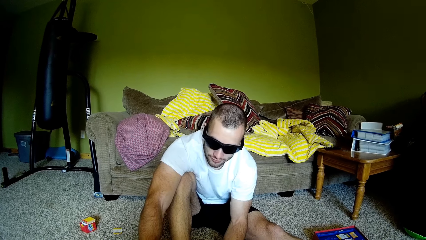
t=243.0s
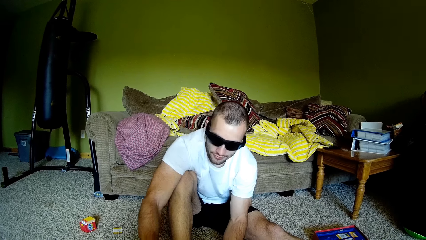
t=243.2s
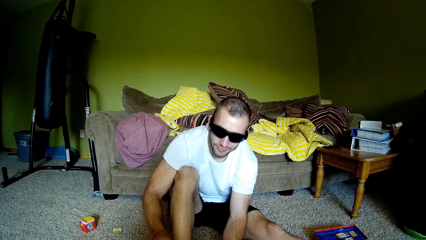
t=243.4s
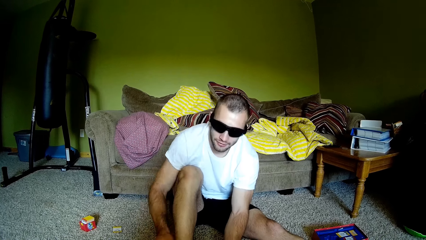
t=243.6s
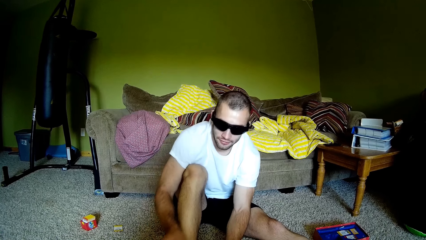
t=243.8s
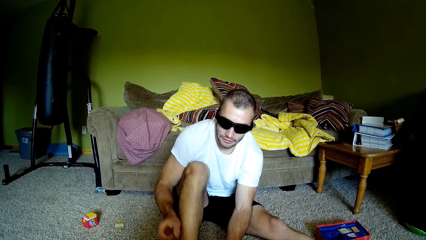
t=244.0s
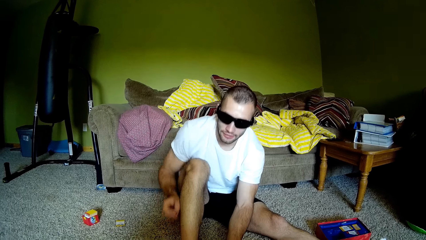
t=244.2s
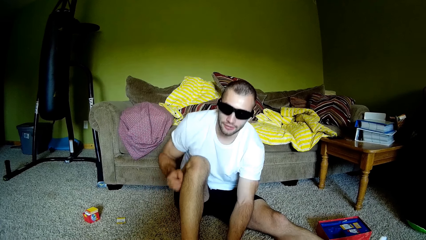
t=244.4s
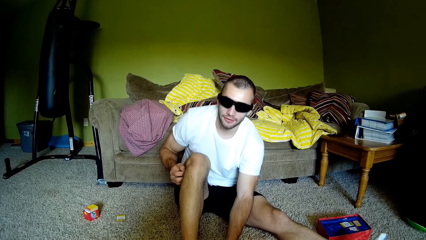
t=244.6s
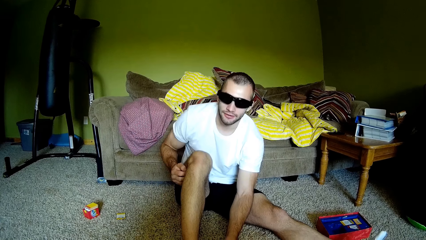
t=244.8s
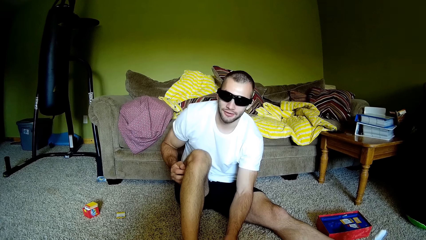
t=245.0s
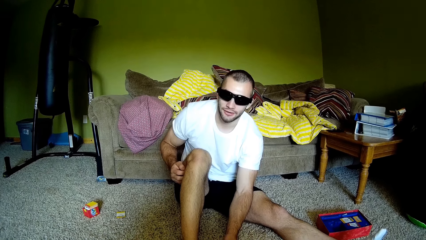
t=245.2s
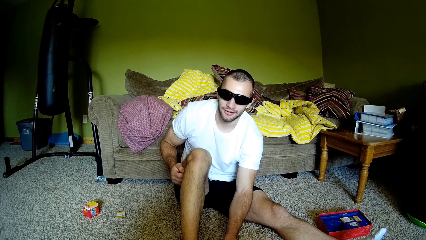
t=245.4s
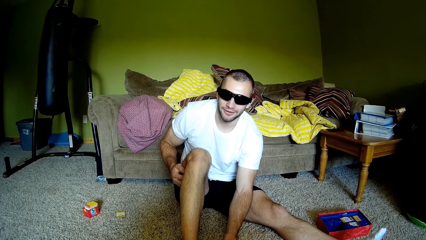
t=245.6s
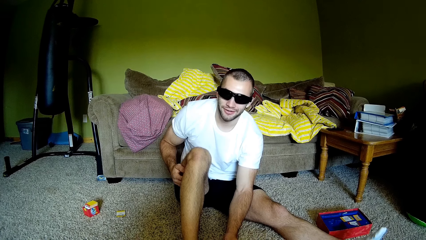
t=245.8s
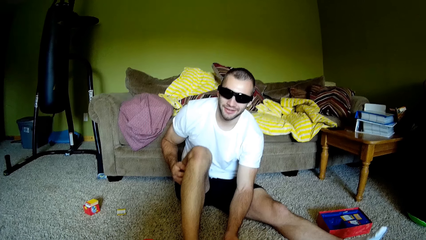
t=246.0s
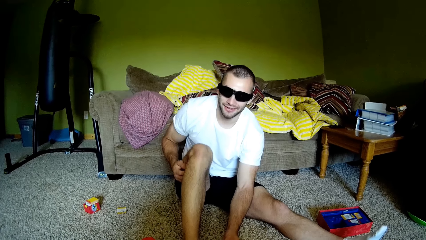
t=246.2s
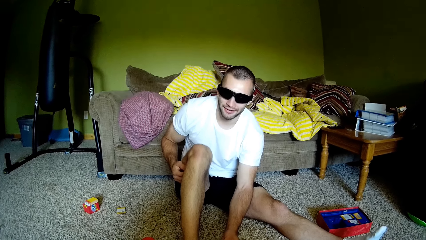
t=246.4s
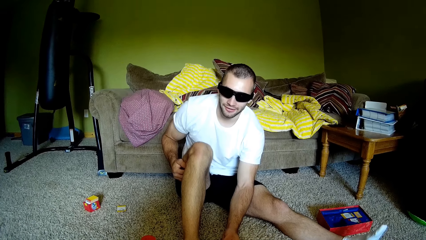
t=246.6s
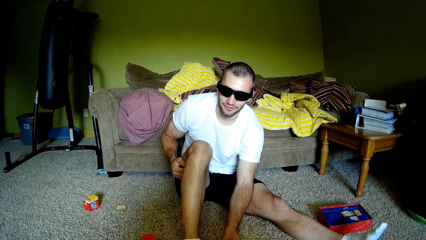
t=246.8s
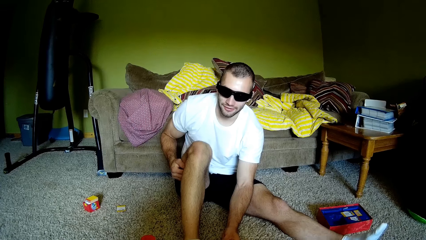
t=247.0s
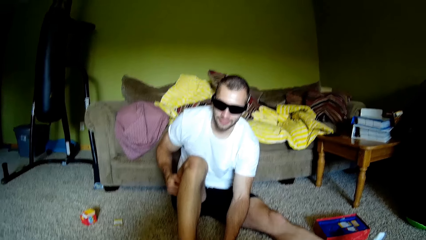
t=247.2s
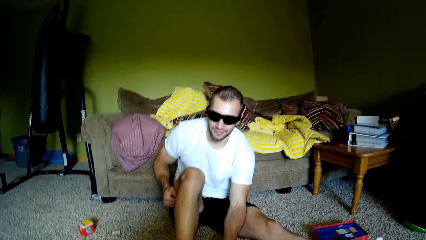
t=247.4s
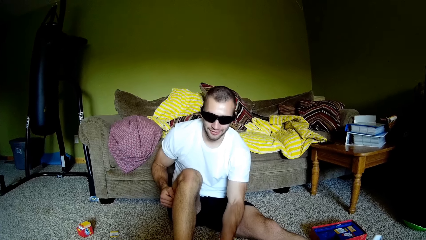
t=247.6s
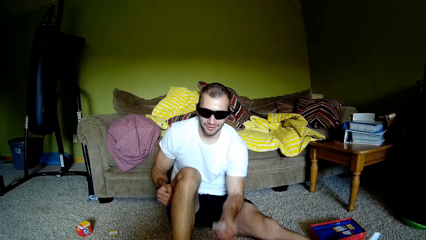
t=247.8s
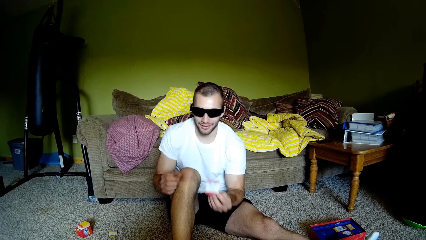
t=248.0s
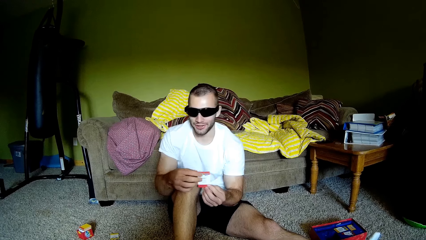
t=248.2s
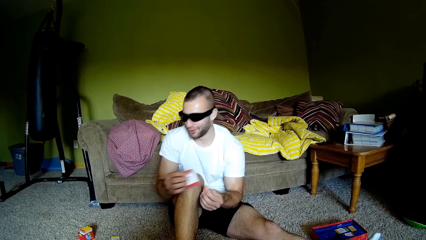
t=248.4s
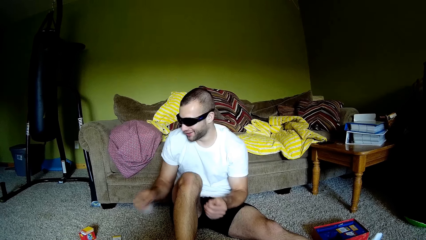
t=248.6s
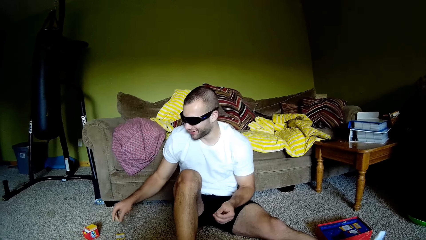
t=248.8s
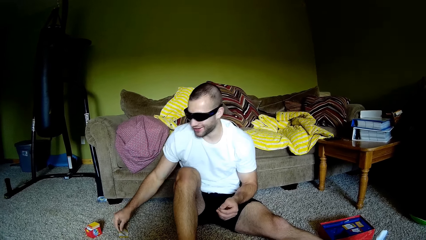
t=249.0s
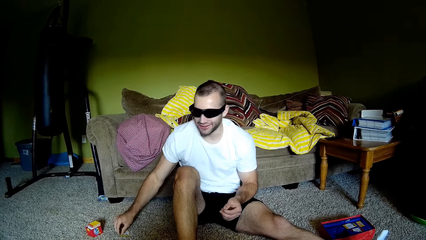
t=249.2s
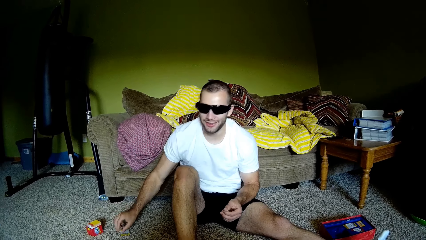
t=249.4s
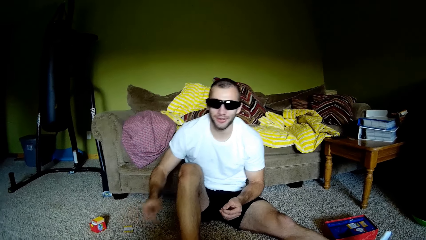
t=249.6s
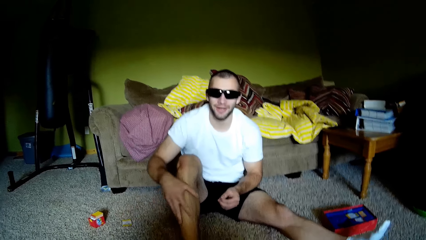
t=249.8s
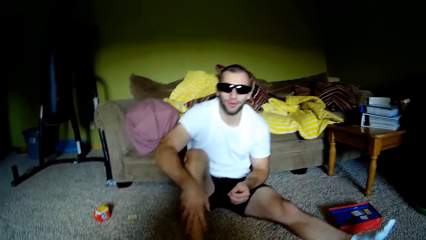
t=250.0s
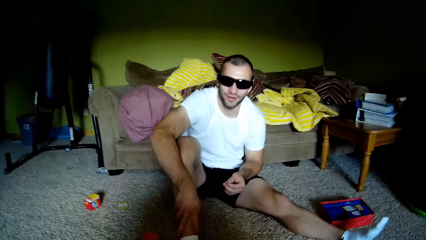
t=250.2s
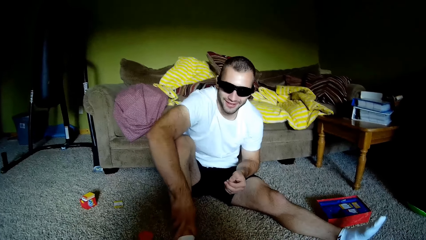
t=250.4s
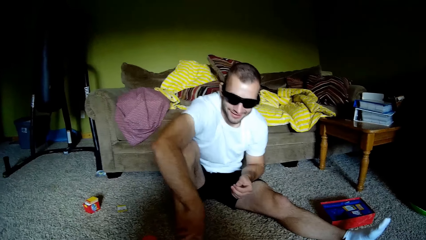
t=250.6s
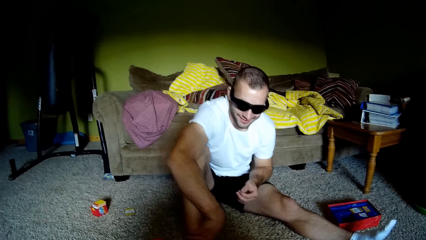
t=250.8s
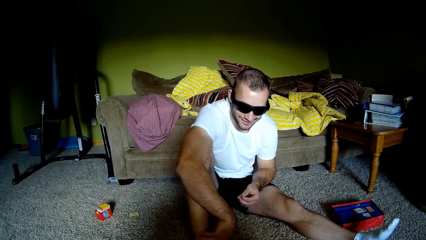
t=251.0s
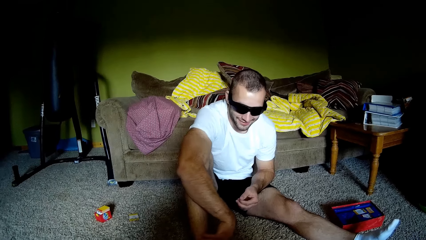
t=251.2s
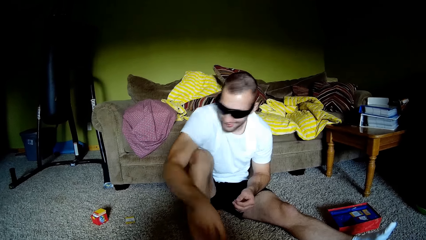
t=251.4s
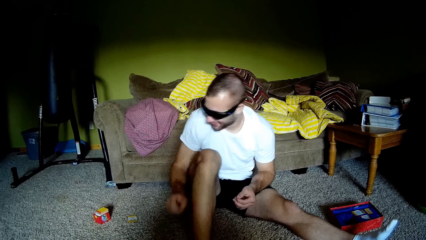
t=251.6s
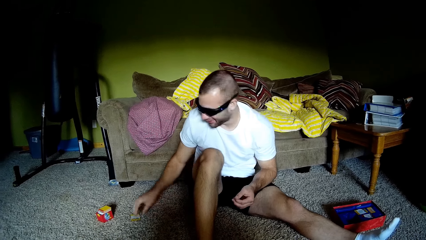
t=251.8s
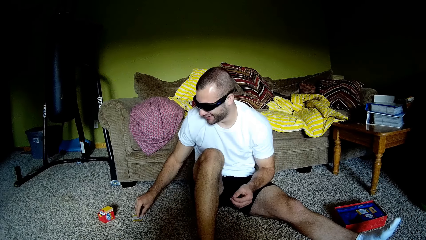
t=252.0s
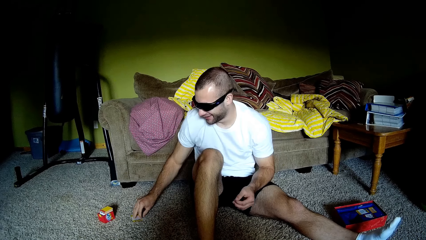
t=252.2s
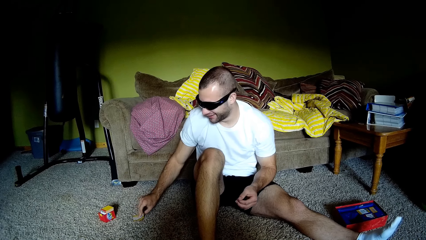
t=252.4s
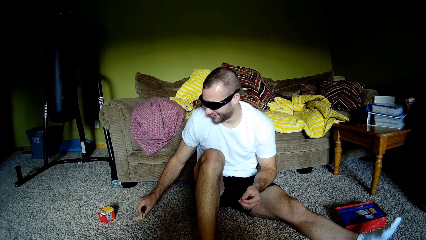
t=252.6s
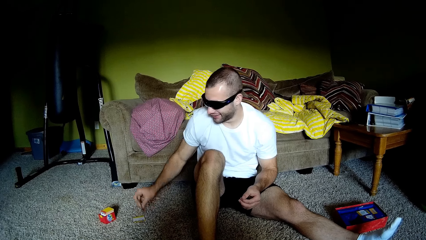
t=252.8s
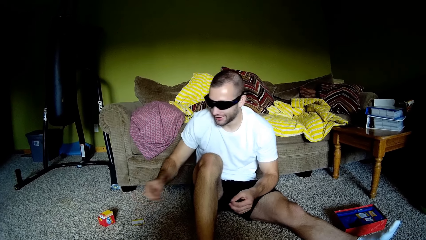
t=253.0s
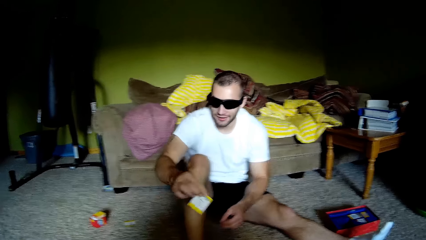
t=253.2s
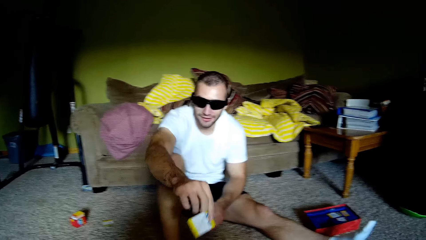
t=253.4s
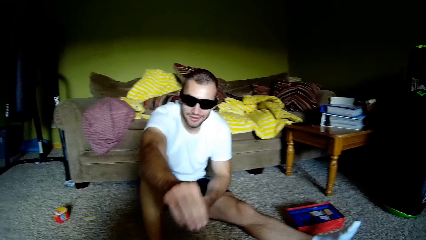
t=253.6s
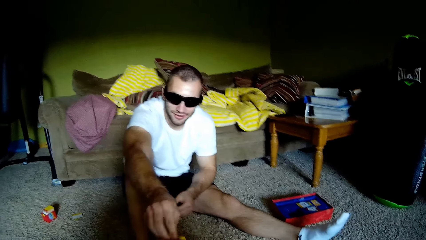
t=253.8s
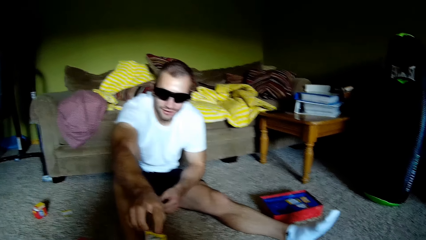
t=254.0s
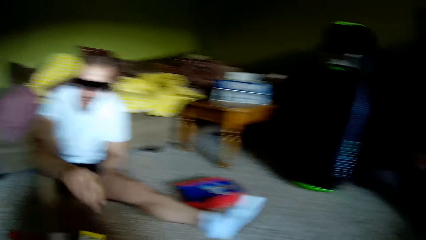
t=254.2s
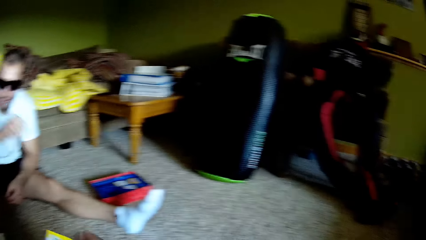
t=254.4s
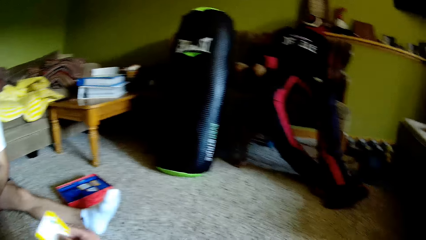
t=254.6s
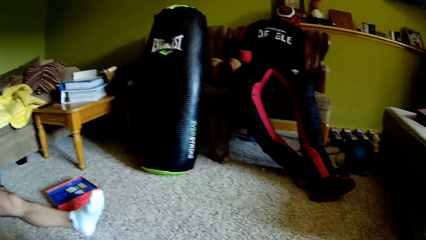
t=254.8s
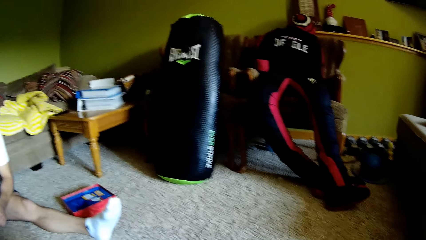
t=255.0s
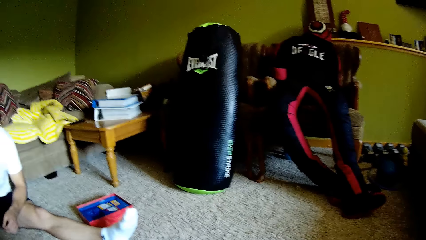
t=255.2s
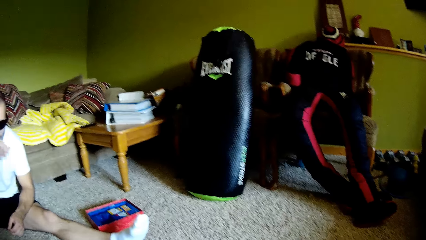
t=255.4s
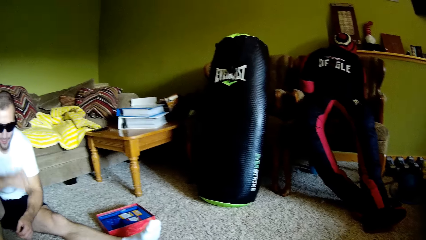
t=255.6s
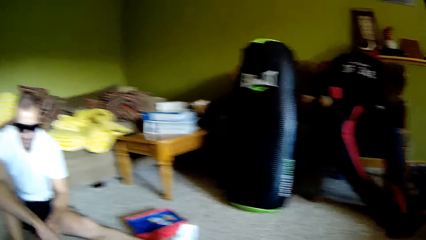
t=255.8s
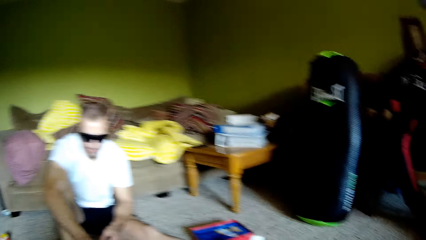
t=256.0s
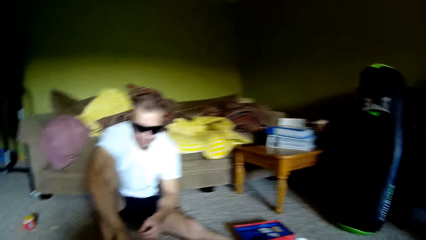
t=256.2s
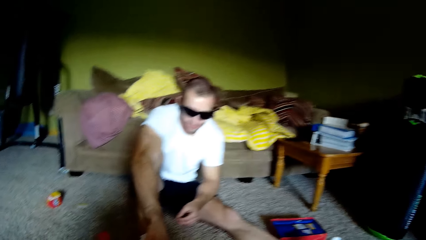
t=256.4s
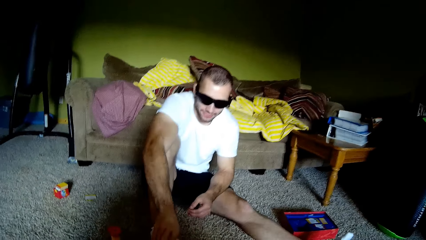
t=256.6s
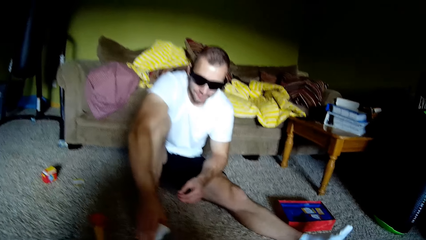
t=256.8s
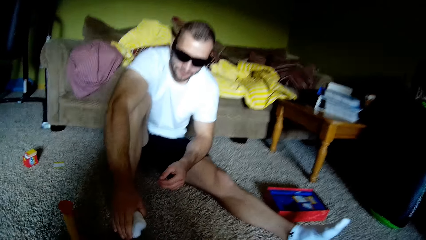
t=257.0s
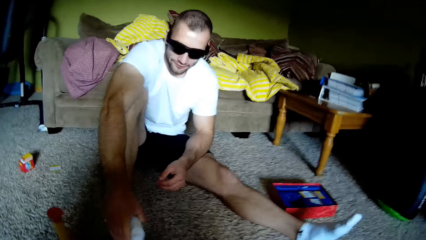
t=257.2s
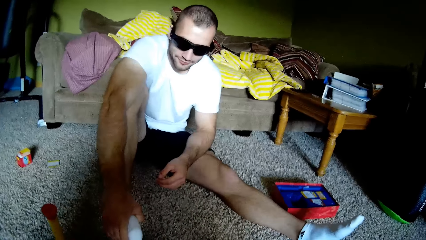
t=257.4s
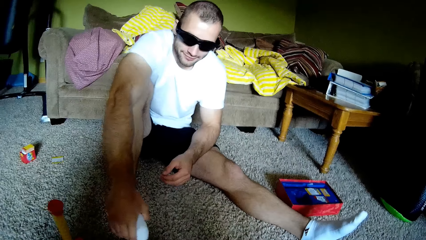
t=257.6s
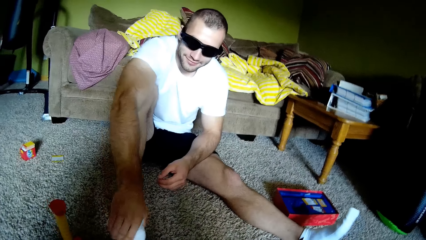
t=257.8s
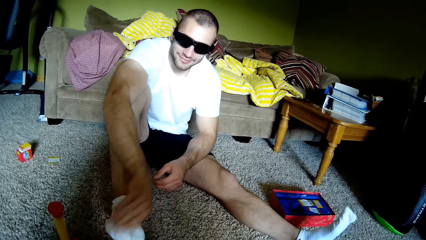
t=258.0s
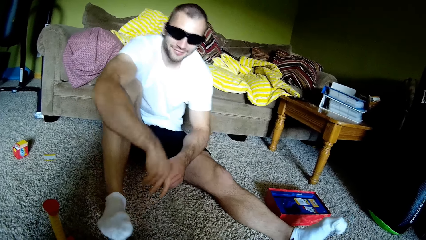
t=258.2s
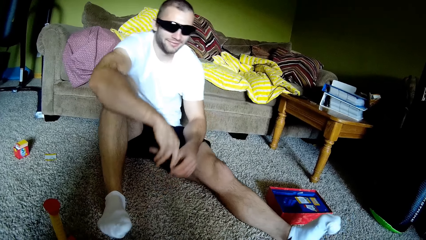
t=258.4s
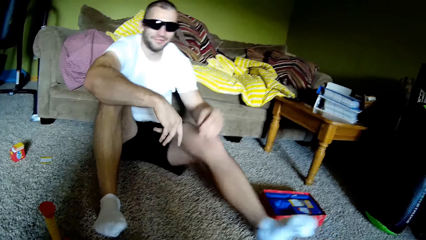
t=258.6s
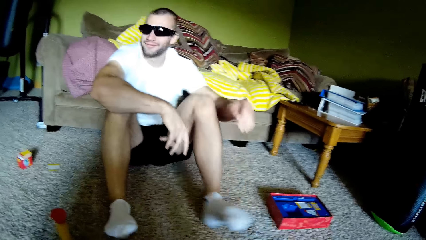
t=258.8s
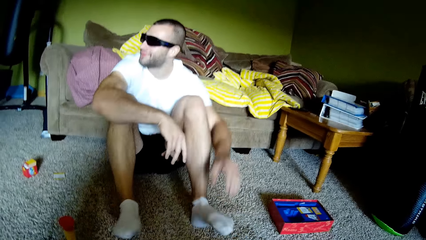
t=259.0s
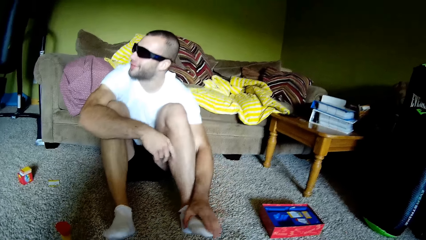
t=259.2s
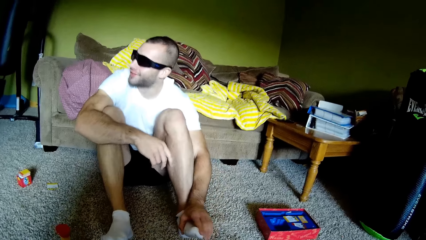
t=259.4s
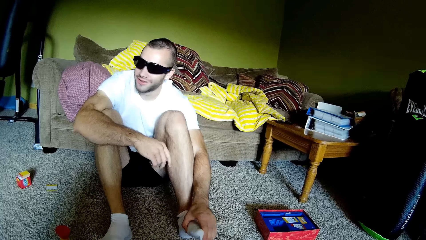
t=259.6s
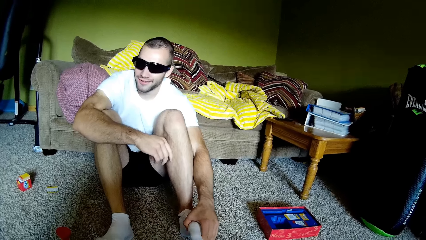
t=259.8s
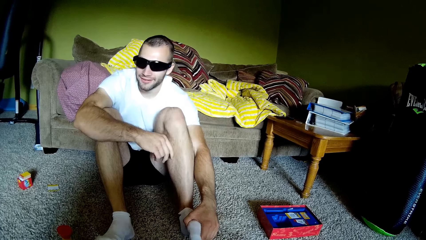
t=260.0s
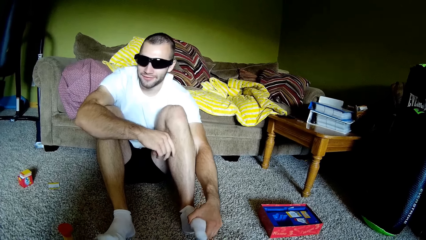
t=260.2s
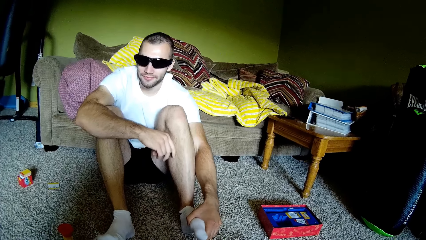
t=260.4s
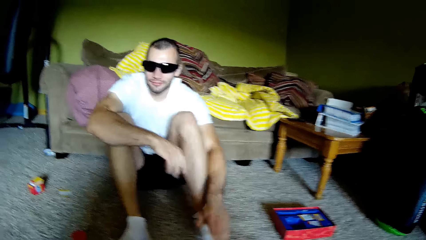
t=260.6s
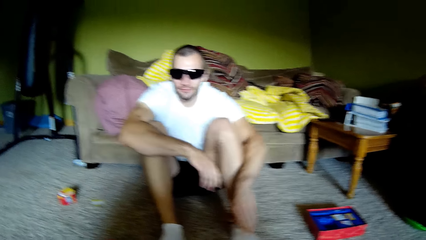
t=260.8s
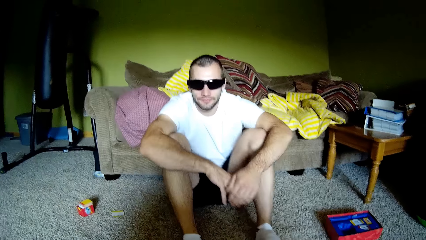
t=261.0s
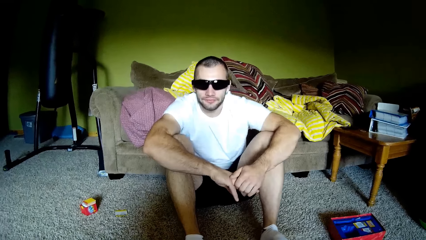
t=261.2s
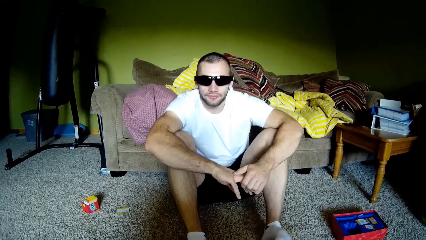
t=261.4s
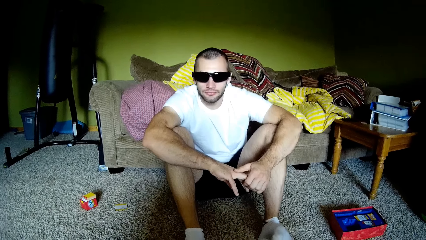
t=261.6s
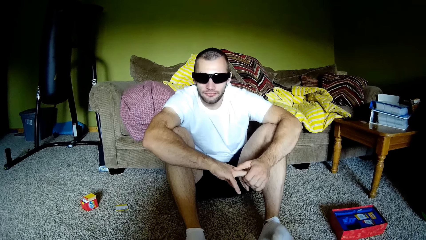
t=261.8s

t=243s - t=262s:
A man scratches the leg, holds a playing card, and puts the playing card on the floor. The man holds the leg and picks up the playing card. The camera wearer picks up a card from the man. They hold the playing card, talk to the man, and look around. The man touches the feet, raises the other leg, touches the feet, and joins hands.
